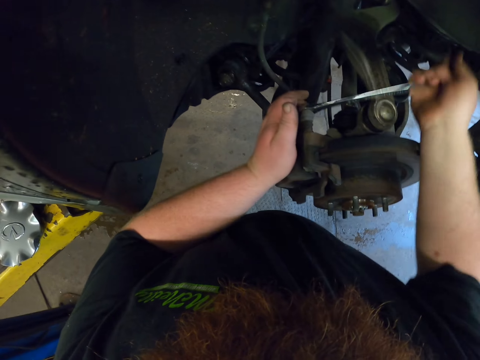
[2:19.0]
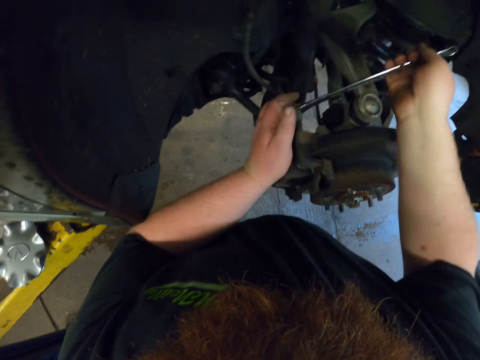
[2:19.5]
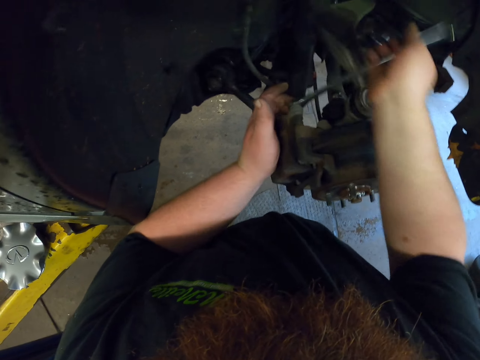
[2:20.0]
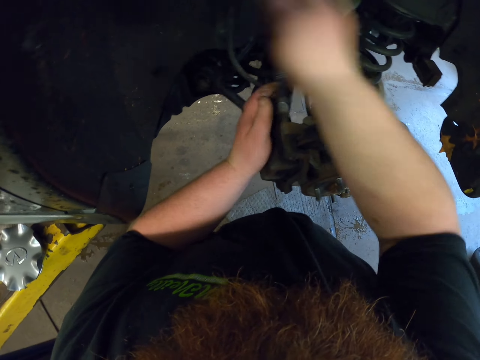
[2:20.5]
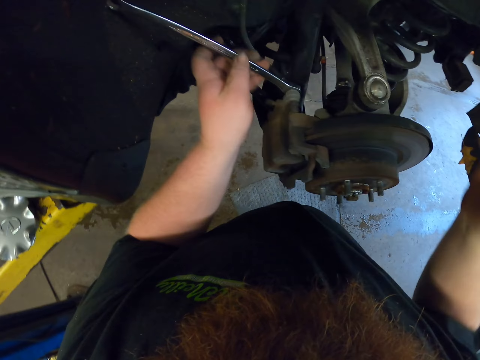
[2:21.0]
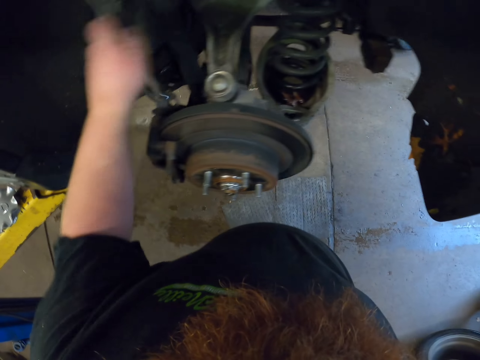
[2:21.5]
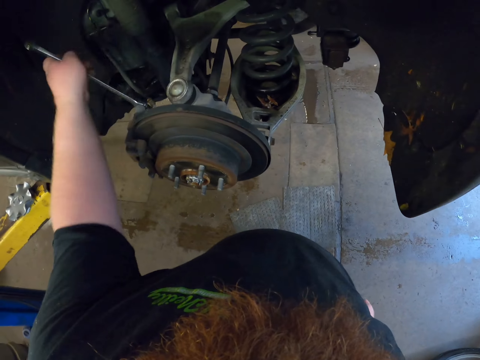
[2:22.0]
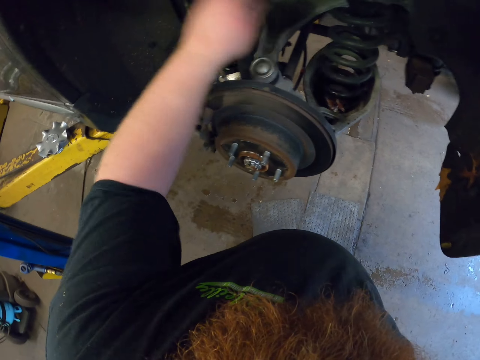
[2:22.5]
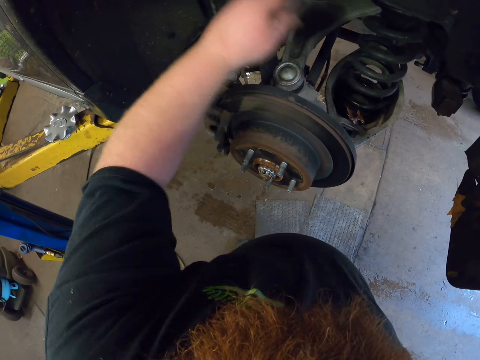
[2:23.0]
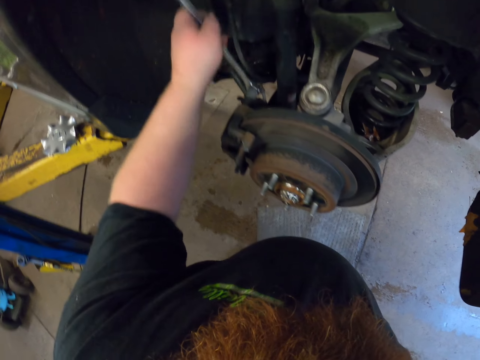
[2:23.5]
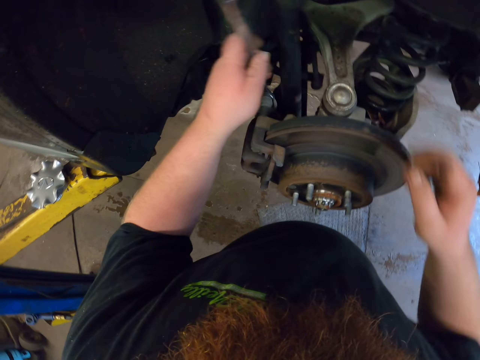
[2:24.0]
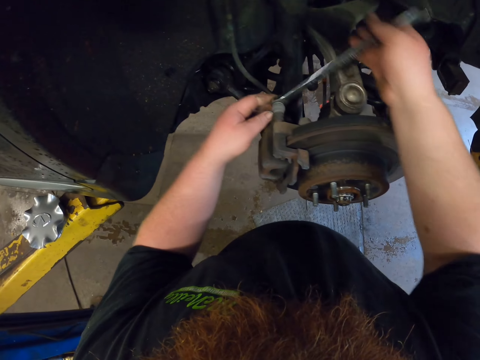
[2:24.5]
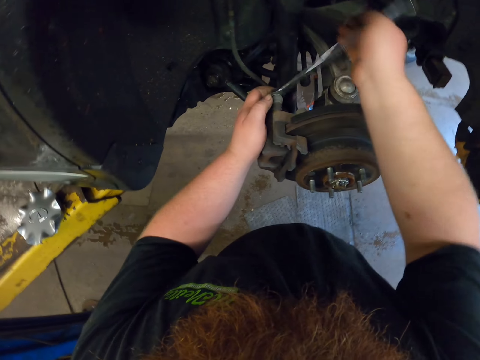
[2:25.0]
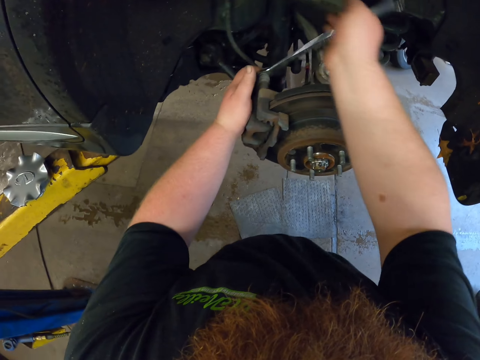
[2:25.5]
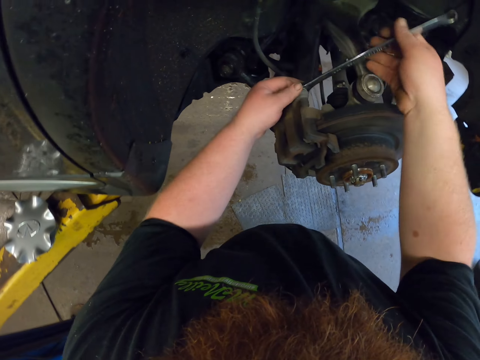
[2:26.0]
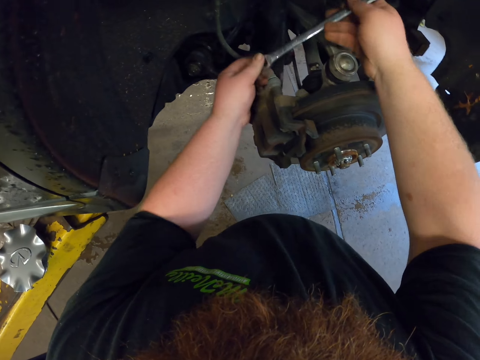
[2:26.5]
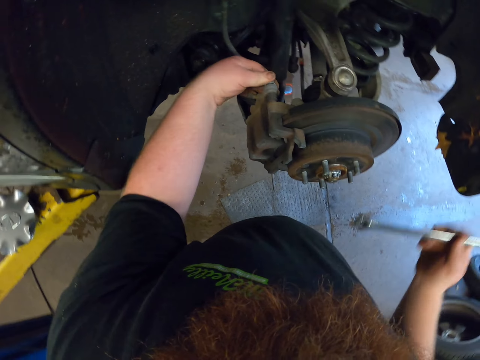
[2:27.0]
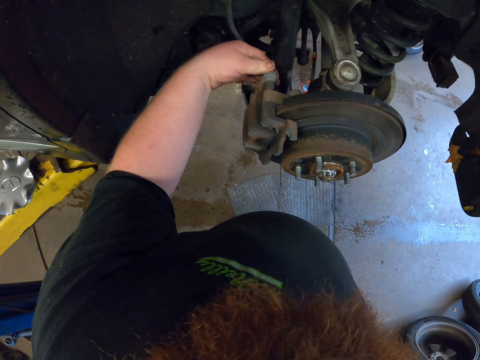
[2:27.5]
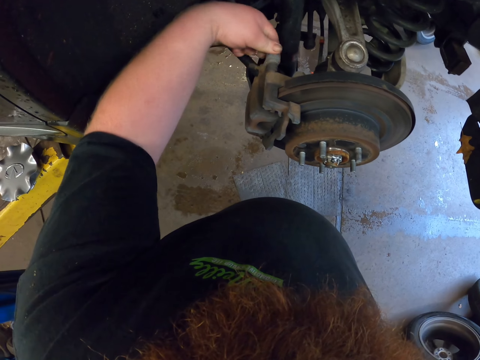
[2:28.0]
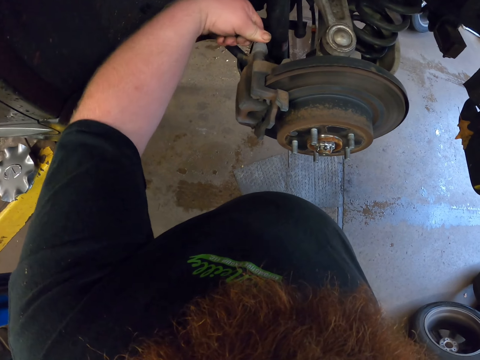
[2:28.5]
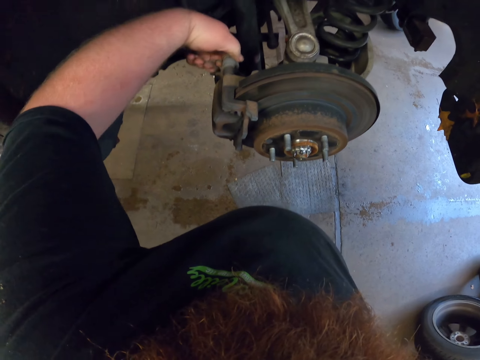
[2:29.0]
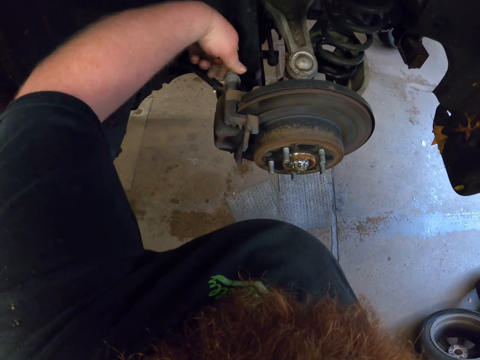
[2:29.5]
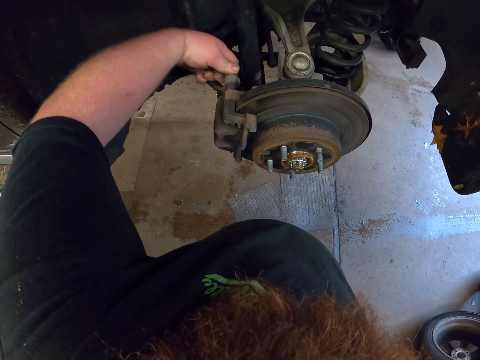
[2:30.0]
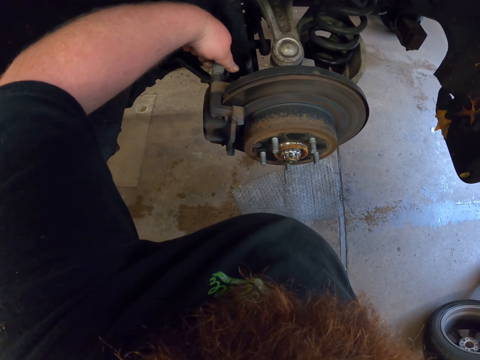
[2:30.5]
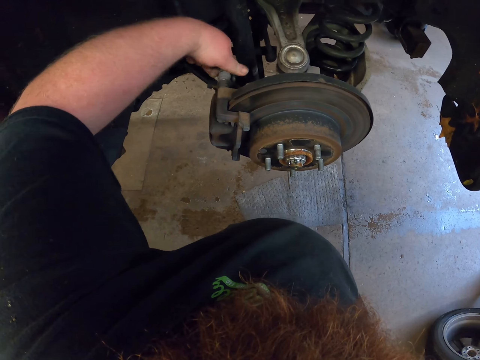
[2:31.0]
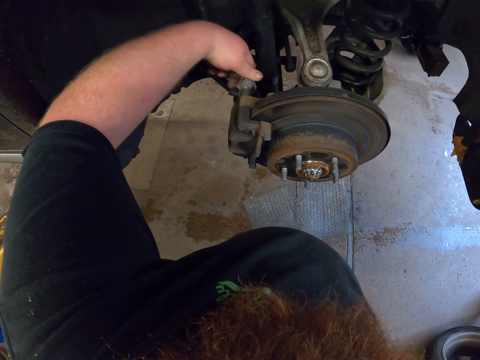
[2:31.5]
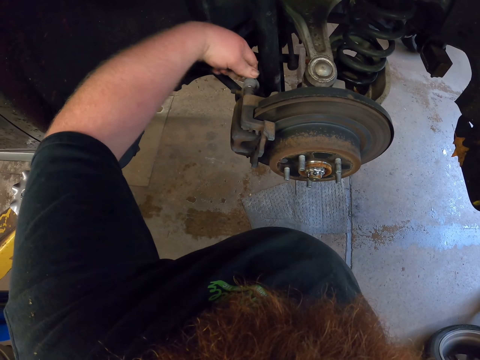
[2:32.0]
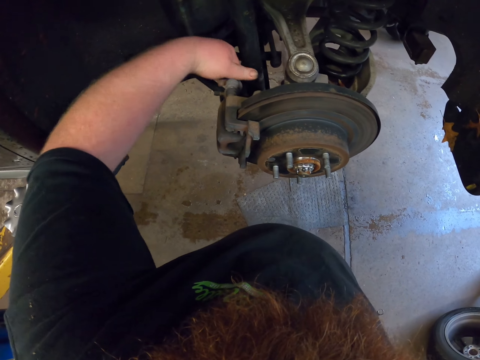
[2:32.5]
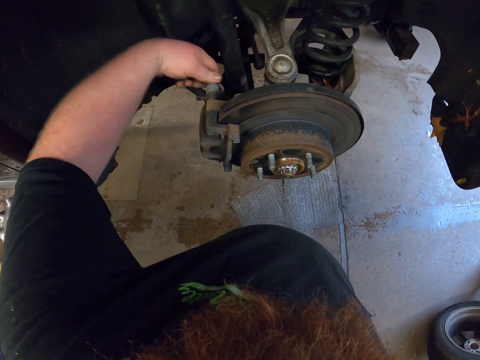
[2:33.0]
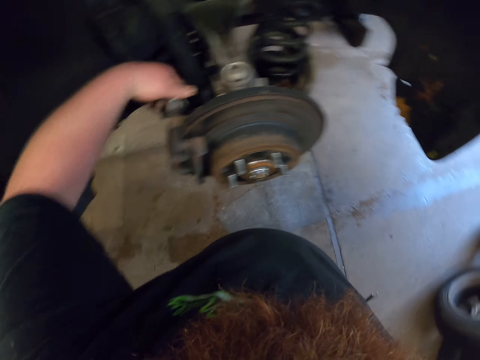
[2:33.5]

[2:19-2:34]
The camera wearer transfers the spanner to his left hand. He loosens the nut with the spanner. He transfers the spanner to his right hand. He loosens the nut with the spanner. He loosens the nut with his hand.

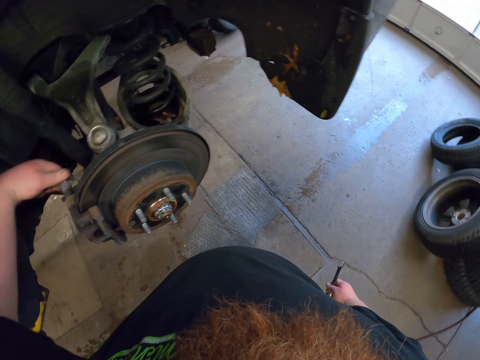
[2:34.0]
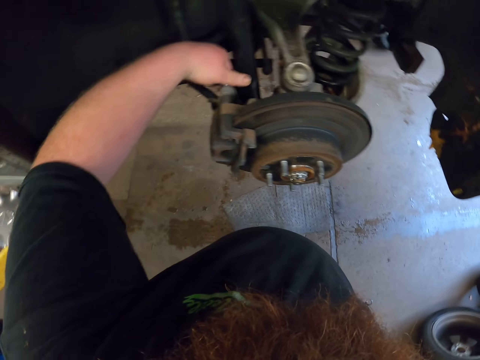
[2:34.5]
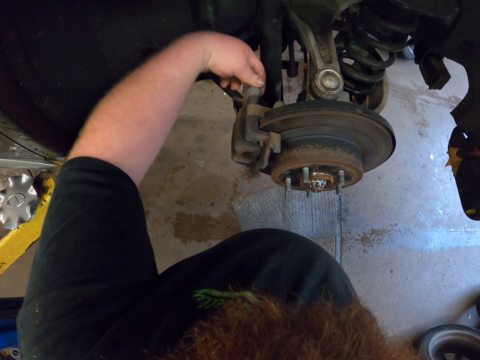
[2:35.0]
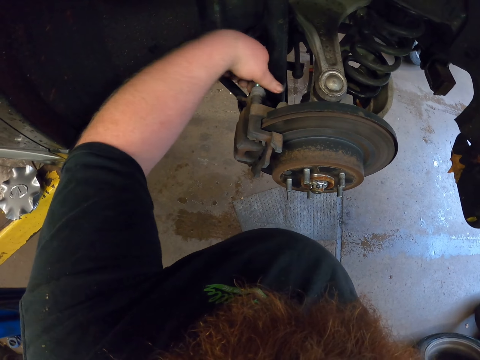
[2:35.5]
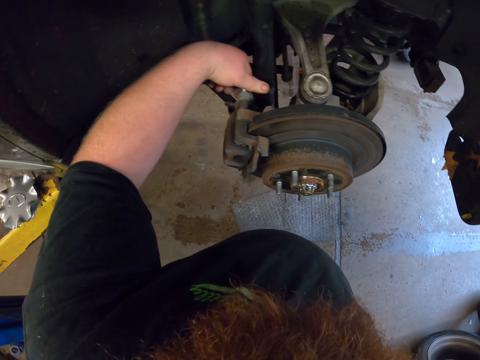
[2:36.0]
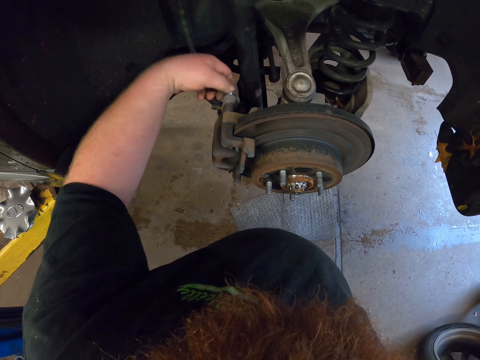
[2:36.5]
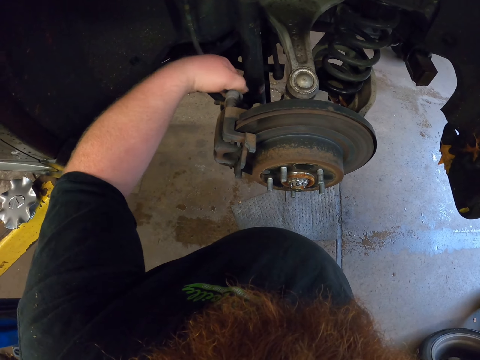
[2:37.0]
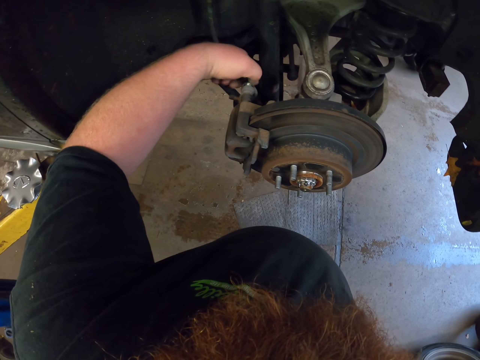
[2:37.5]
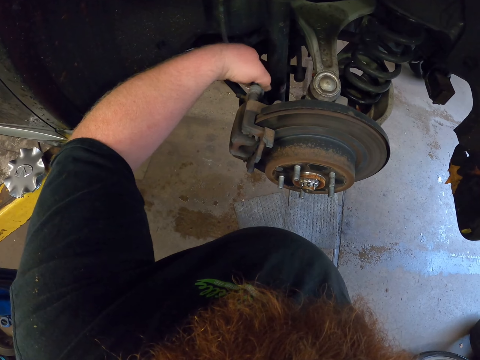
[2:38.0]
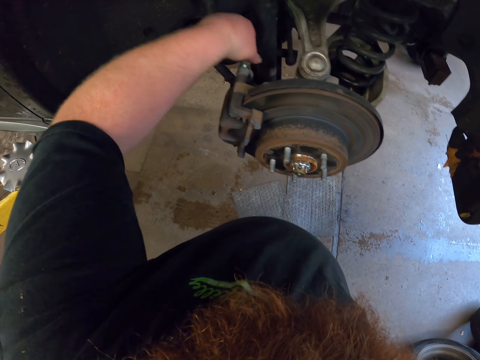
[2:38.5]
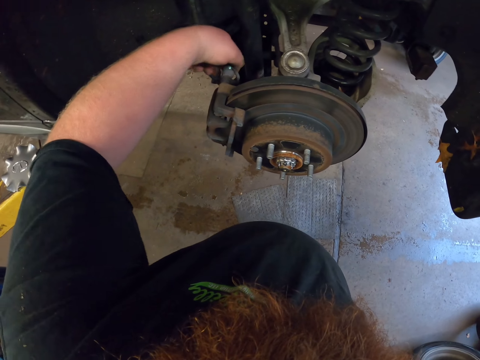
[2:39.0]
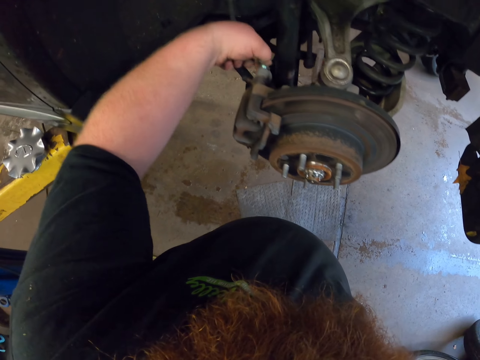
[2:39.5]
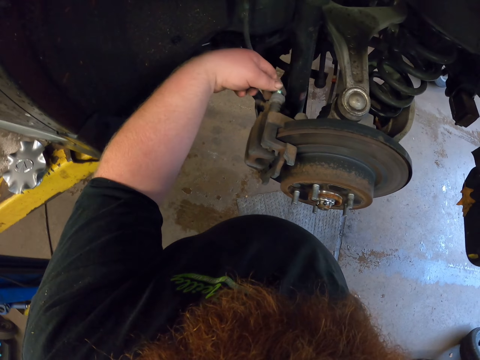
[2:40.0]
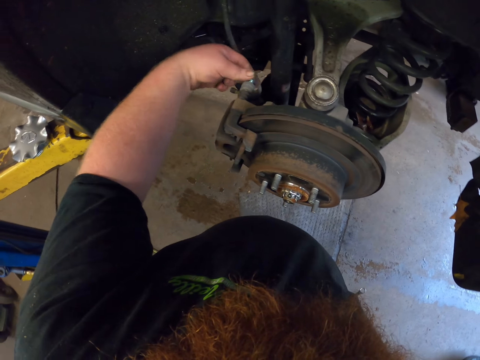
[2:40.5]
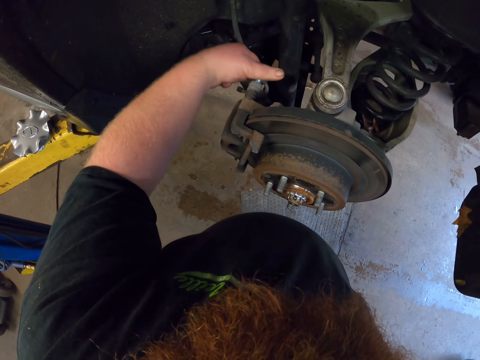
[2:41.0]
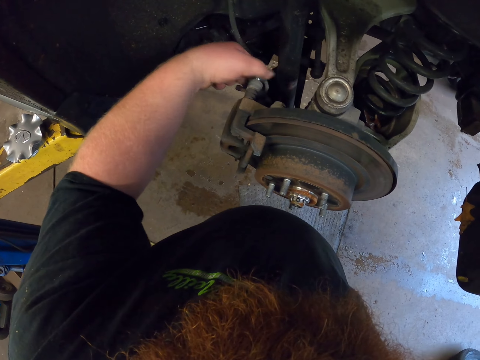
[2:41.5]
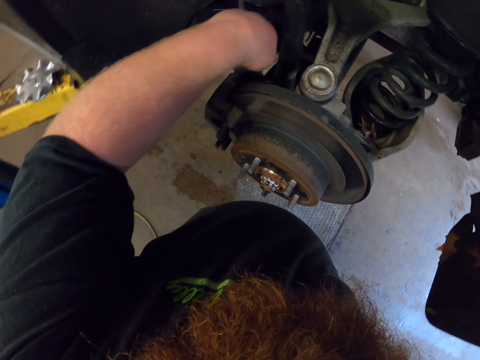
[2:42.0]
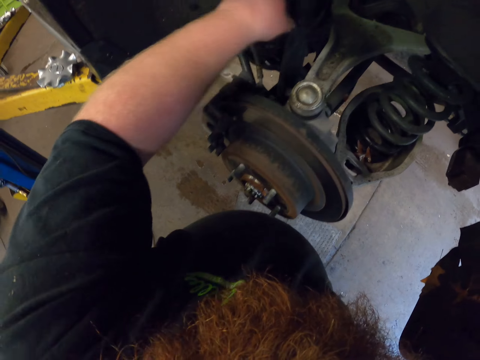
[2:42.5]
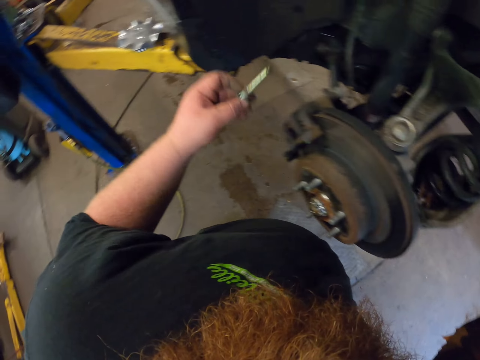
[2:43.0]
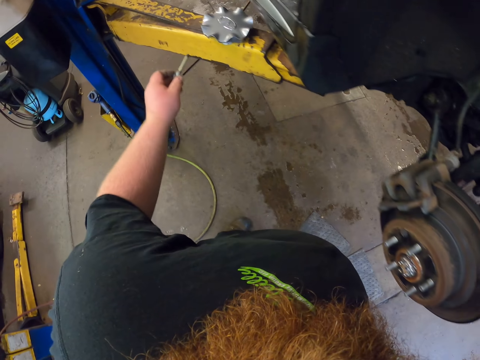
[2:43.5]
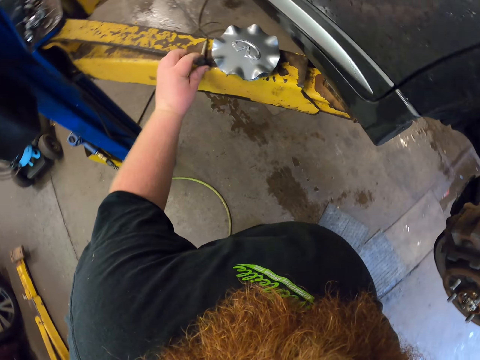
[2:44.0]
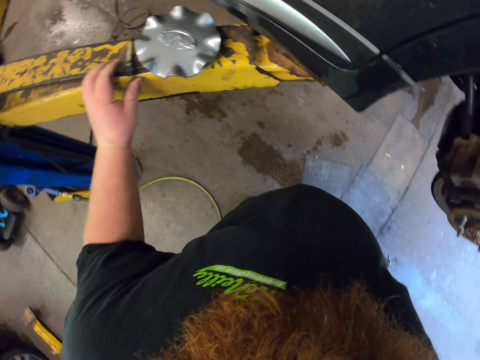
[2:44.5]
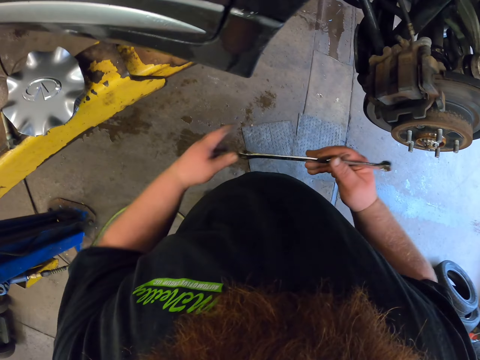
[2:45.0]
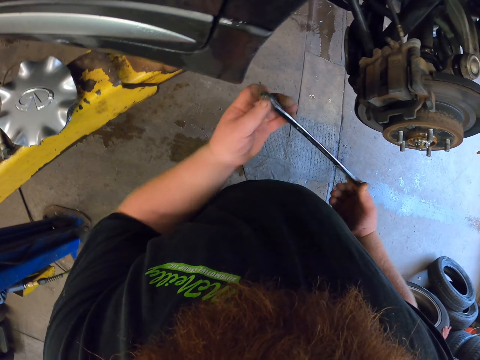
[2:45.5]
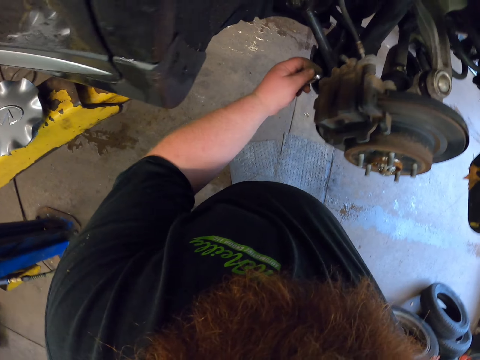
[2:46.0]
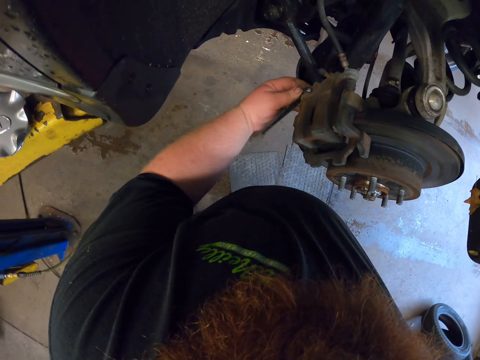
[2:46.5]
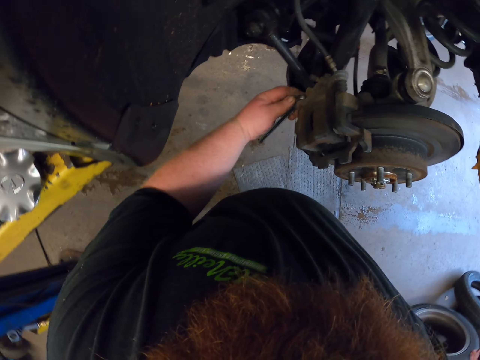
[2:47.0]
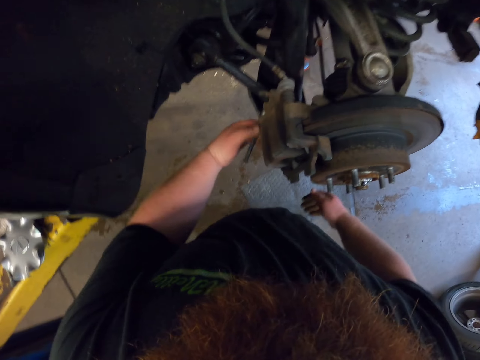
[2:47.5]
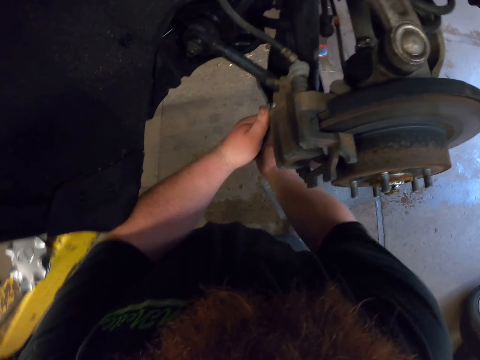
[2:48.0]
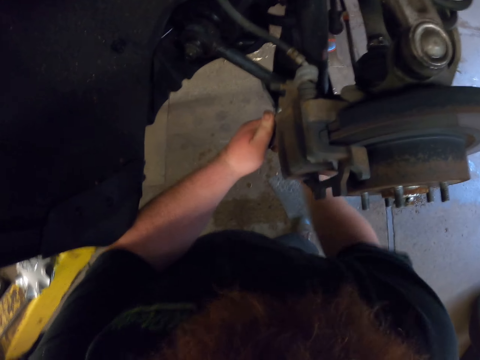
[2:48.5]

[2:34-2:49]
The camera wearer puts the screw on the truck. They place the nut on the metal. They hold the spanner with both hands. They loosen the nut with the spanner.
